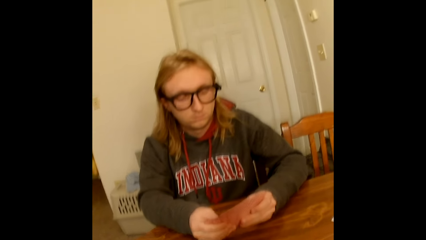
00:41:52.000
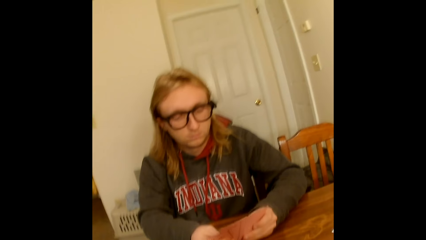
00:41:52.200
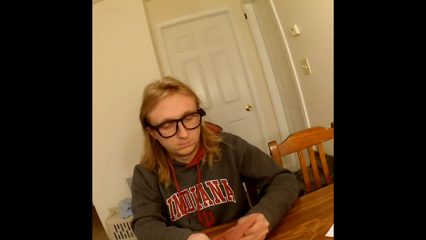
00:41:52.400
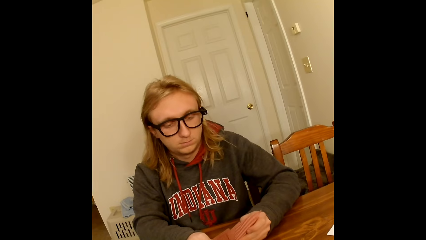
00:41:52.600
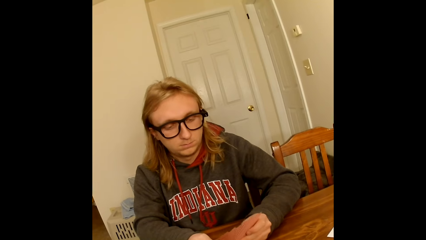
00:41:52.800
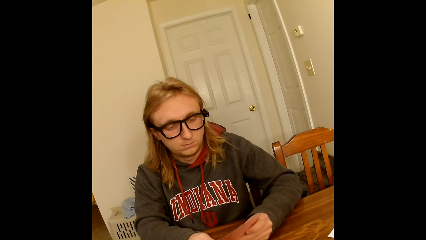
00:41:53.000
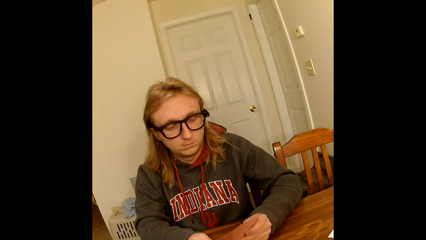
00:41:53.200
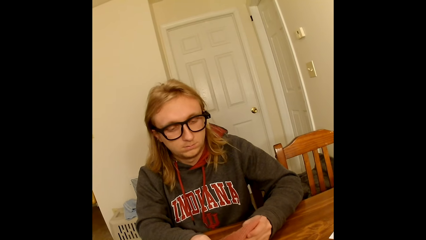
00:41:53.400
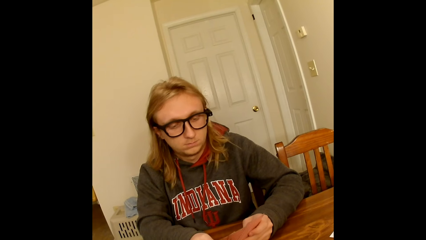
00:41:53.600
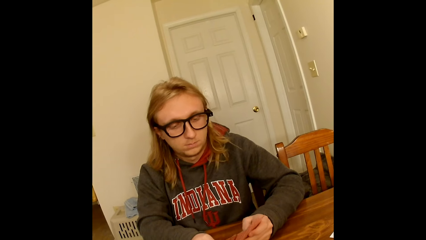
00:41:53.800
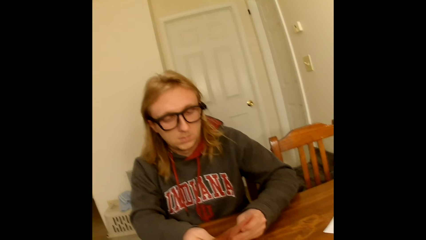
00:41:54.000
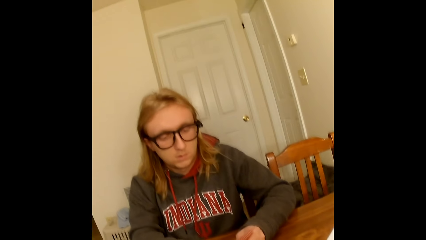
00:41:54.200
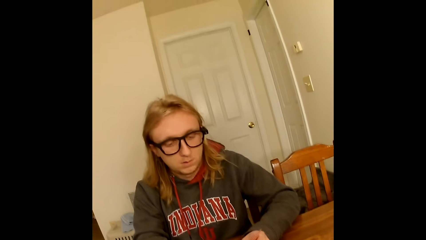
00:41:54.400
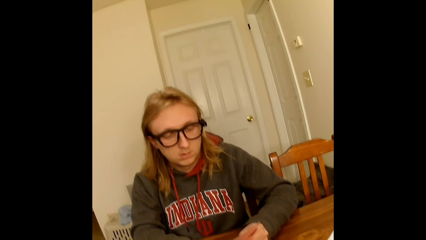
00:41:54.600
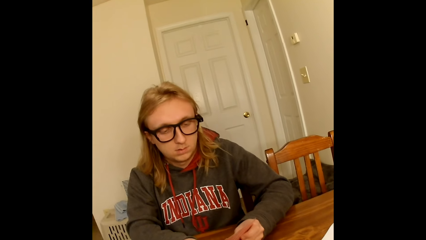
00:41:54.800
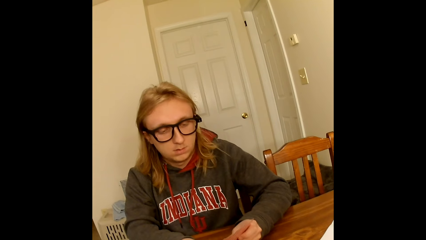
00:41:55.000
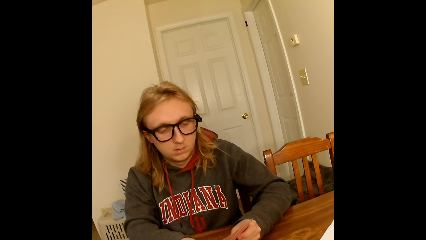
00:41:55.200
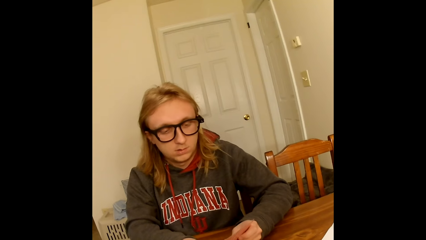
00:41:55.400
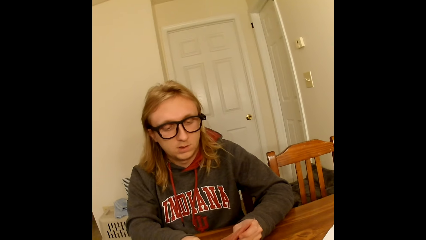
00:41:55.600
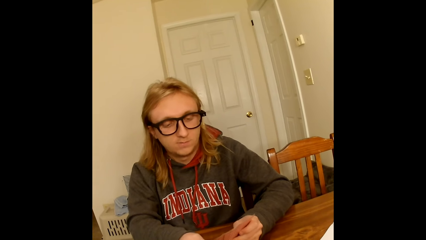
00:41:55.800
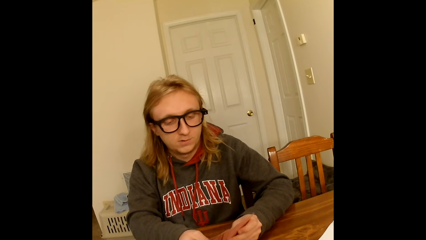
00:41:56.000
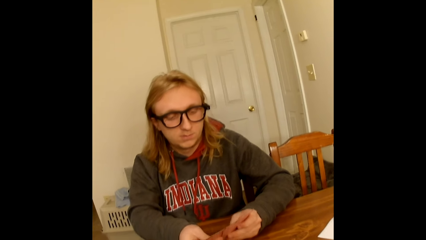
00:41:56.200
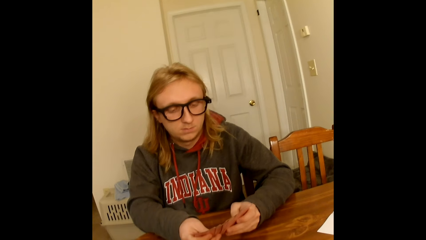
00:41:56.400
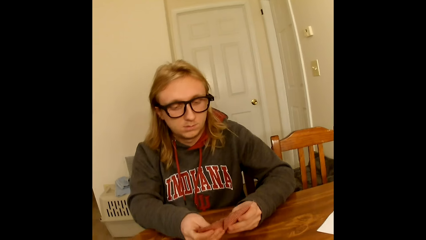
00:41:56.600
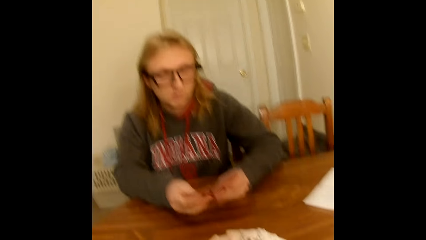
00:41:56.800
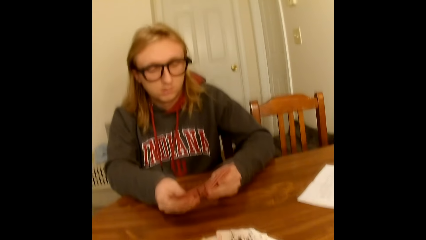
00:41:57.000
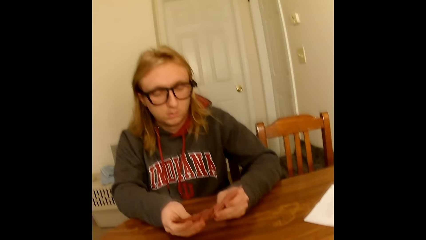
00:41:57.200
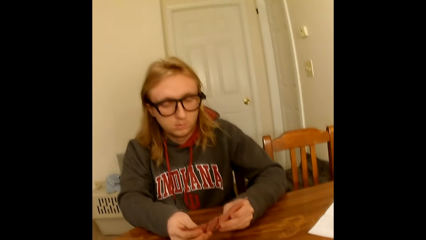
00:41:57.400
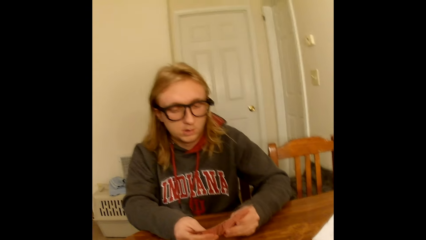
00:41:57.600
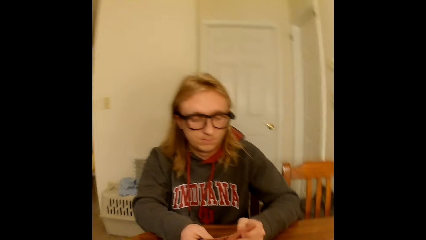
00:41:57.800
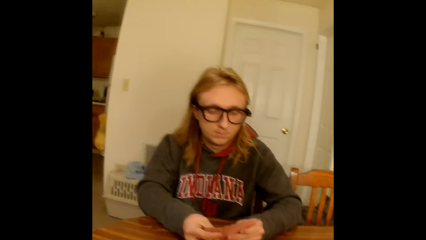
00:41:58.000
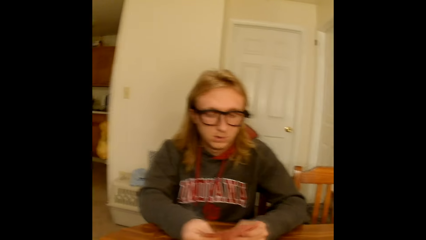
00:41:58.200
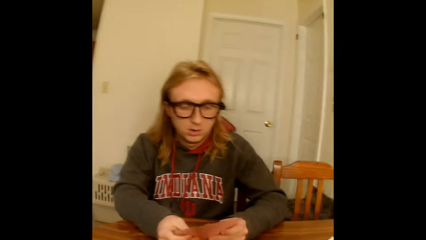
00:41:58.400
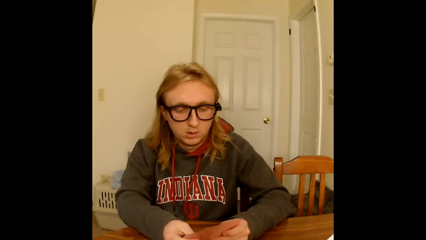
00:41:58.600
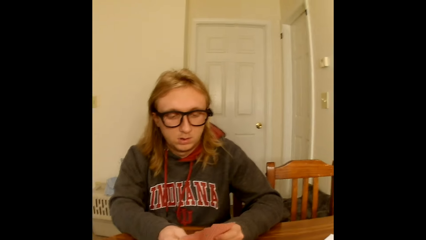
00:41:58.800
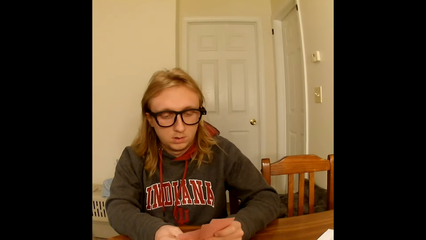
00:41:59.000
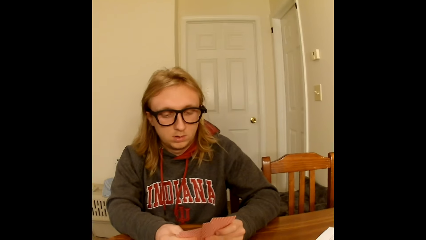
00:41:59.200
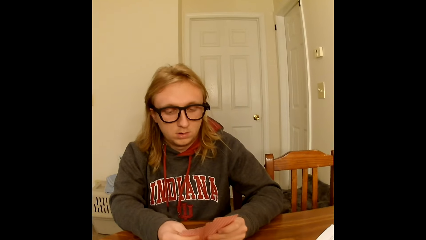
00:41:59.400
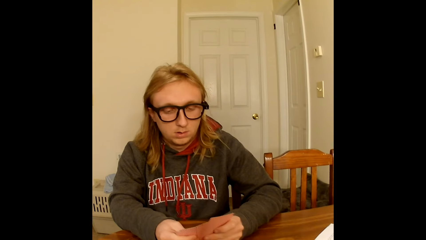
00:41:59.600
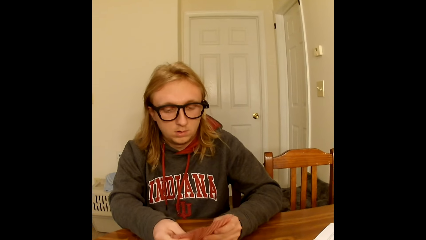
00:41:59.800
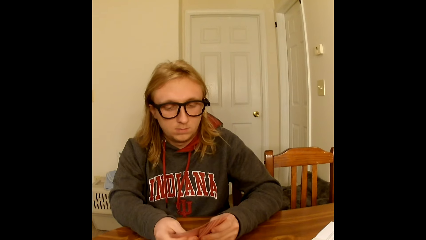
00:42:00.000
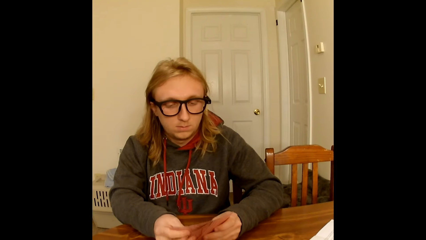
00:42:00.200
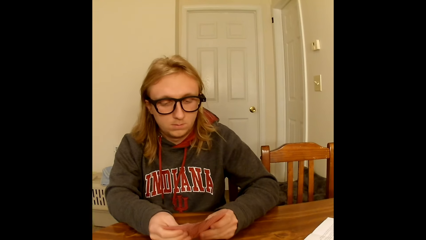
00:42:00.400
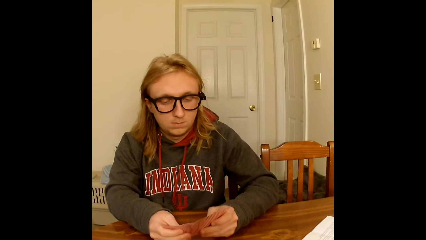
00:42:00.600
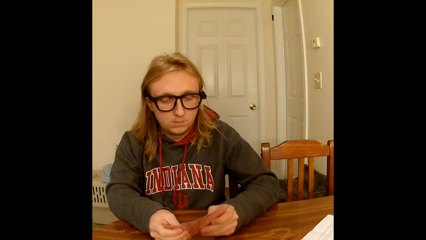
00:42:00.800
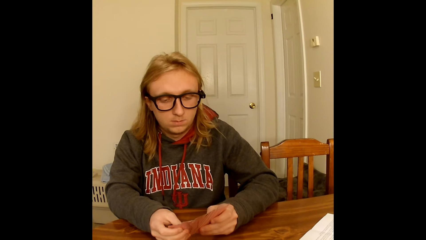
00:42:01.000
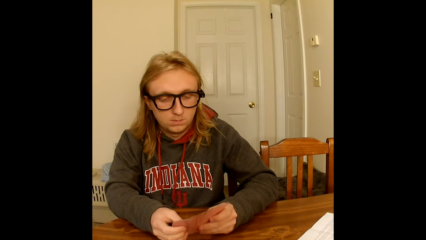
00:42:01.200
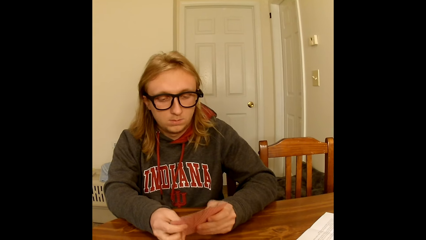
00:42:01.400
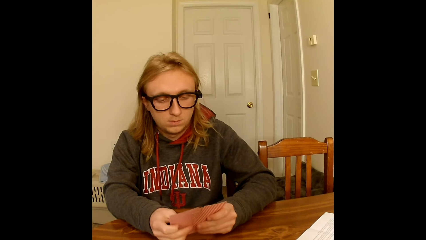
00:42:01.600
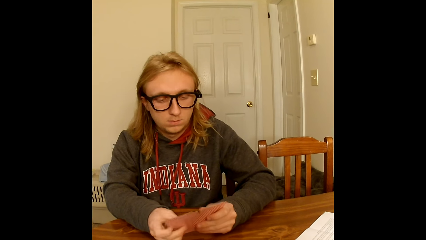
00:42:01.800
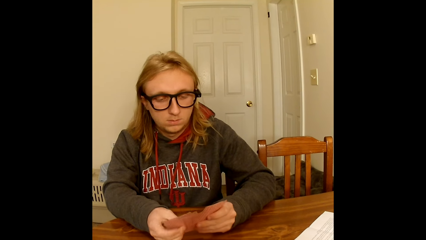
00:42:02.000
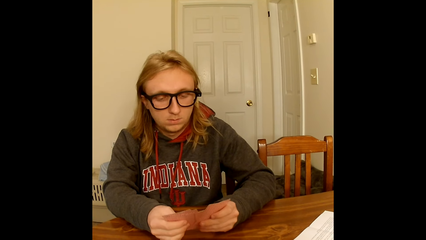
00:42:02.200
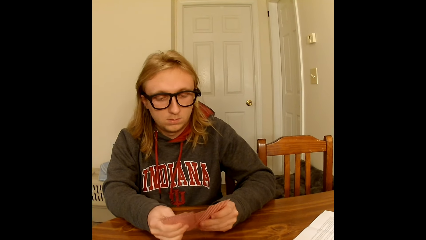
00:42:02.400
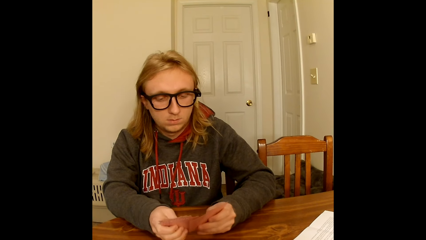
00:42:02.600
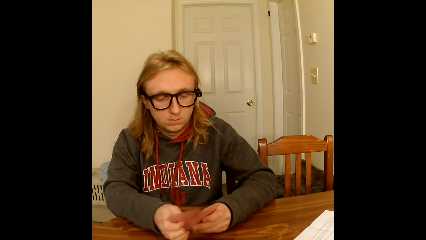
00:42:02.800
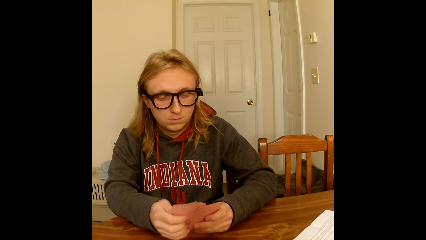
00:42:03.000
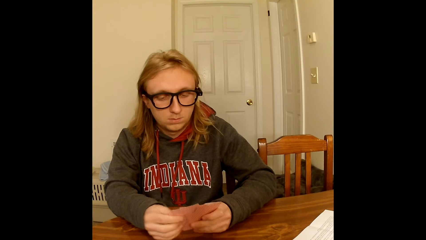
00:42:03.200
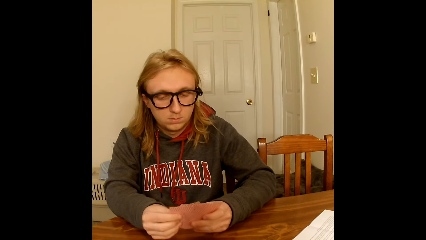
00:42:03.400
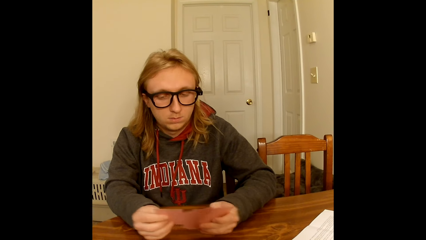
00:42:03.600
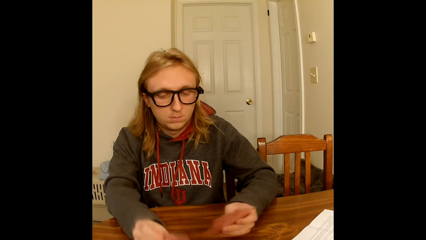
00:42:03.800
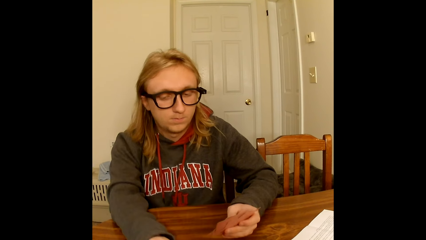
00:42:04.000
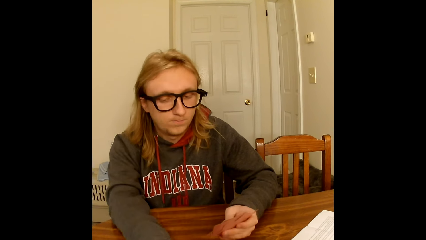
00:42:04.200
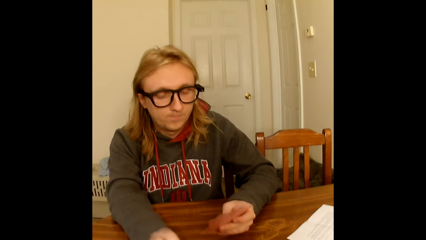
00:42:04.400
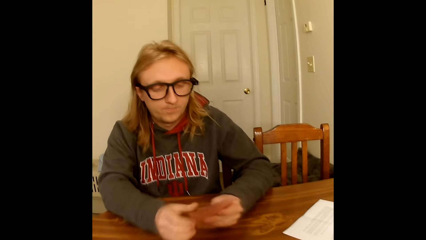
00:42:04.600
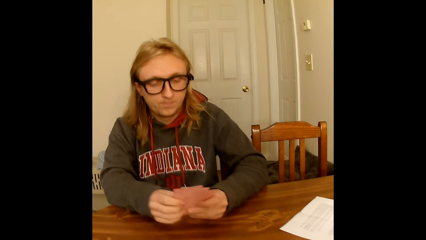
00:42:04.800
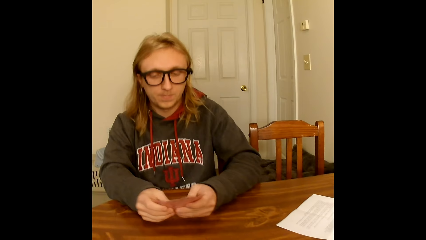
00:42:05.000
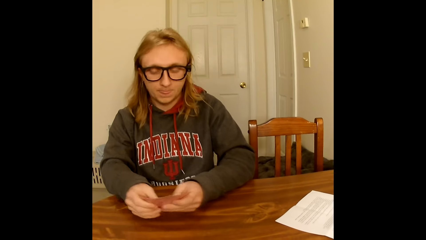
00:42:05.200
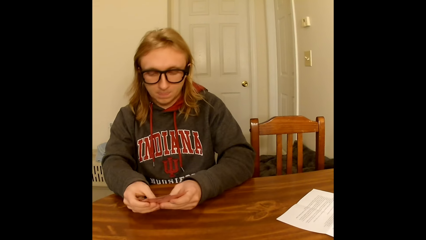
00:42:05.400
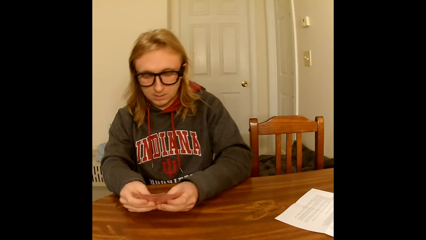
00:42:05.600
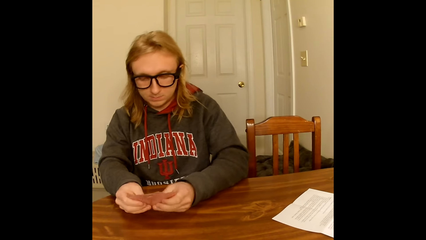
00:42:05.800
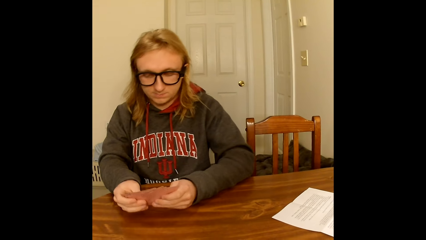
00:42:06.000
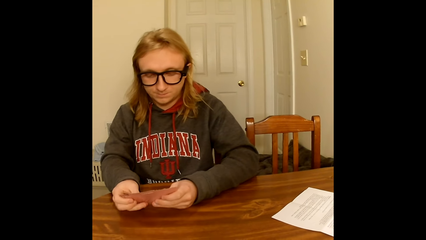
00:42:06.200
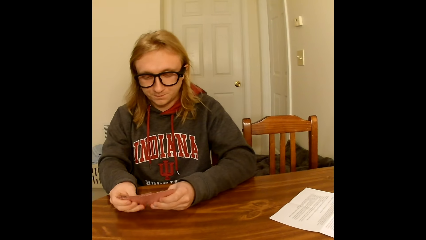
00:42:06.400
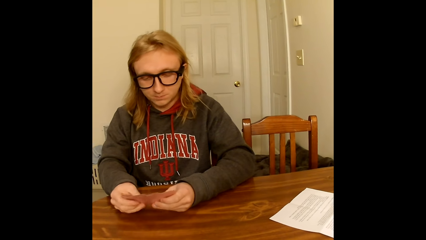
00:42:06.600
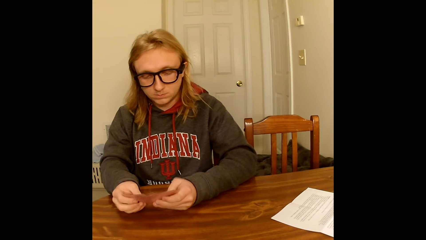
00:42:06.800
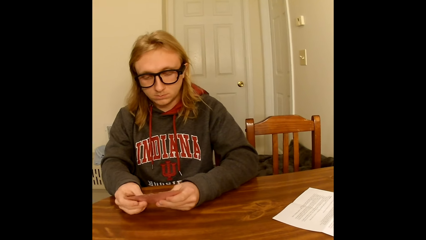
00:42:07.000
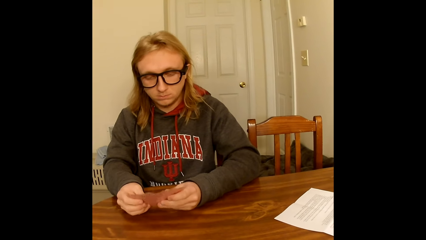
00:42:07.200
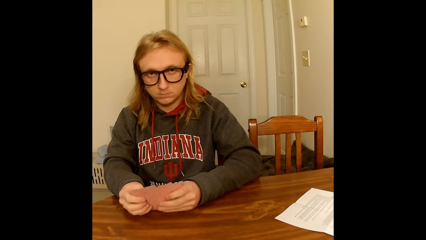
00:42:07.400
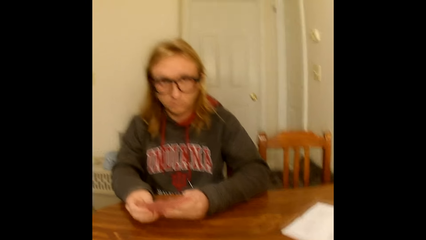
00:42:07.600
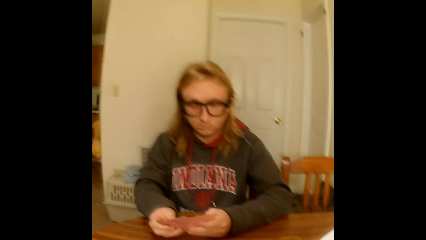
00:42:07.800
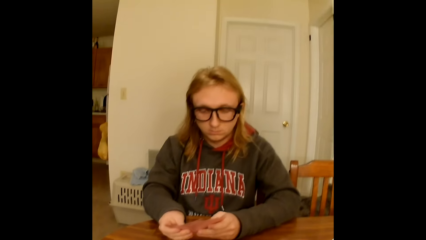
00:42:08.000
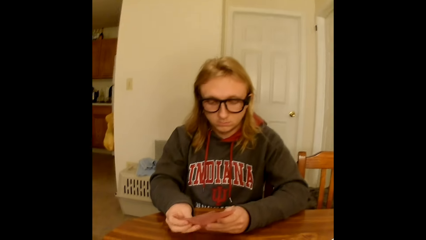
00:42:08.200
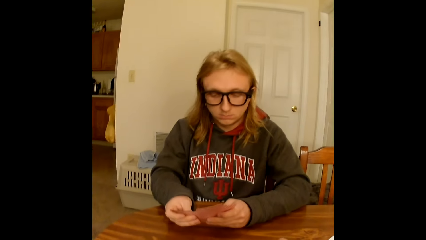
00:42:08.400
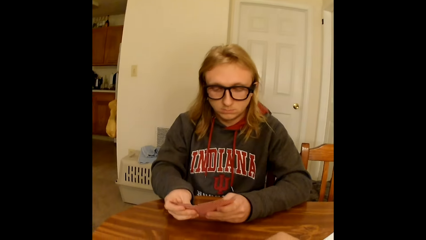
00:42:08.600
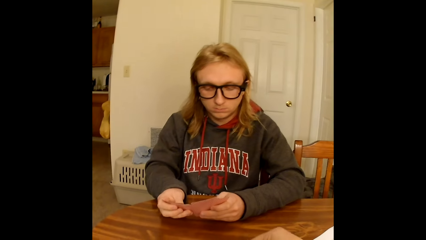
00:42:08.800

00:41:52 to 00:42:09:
The camera wearer holds playing cards face up to her in both hands. A man picks a card. The man places a playing card face up from the deck of playing cards in his hand on the table with his right hand, holds the deck of playing cards with both hands, and spreads the deck of playing cards in his hands with both hands.
